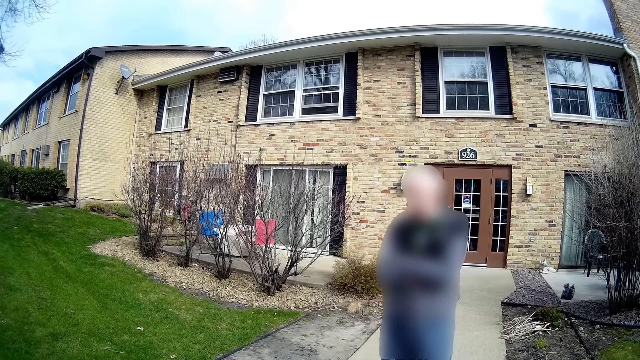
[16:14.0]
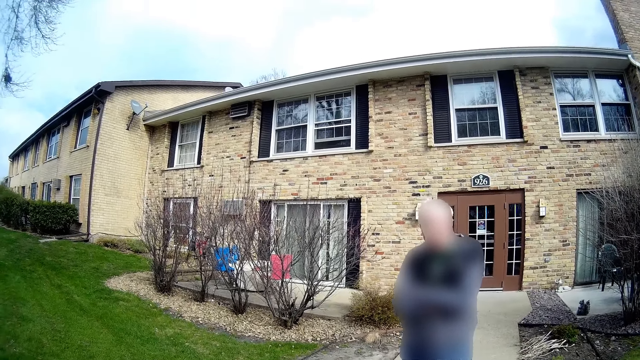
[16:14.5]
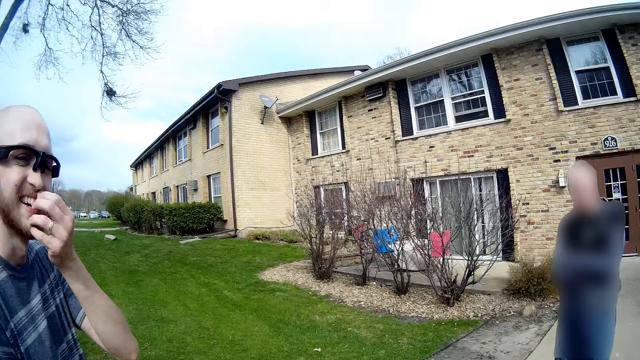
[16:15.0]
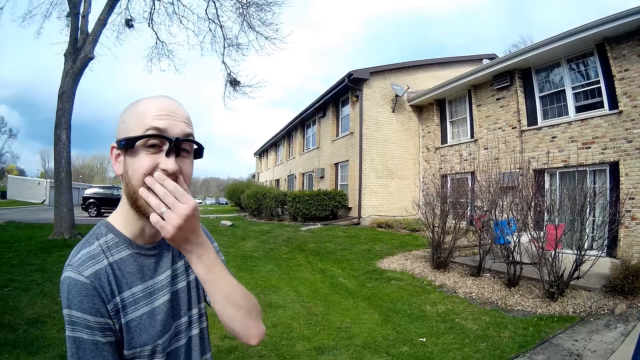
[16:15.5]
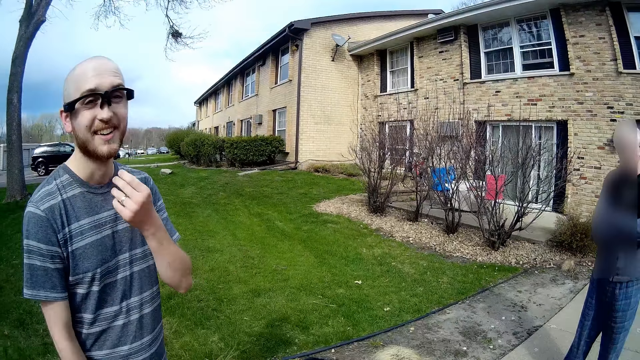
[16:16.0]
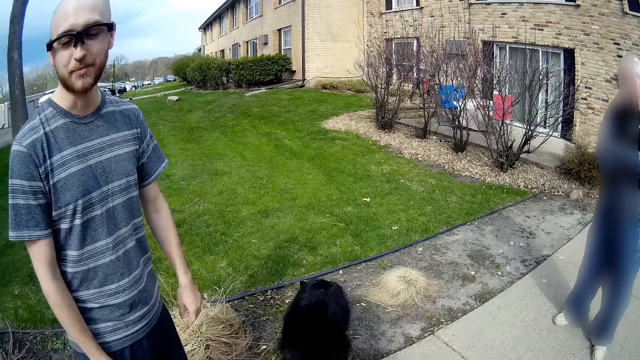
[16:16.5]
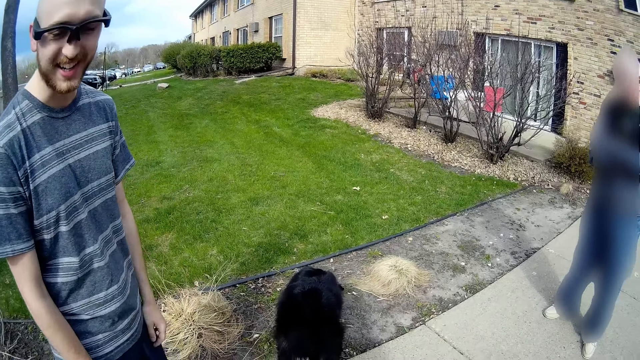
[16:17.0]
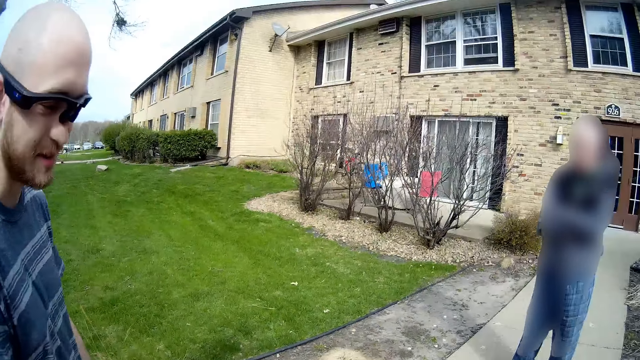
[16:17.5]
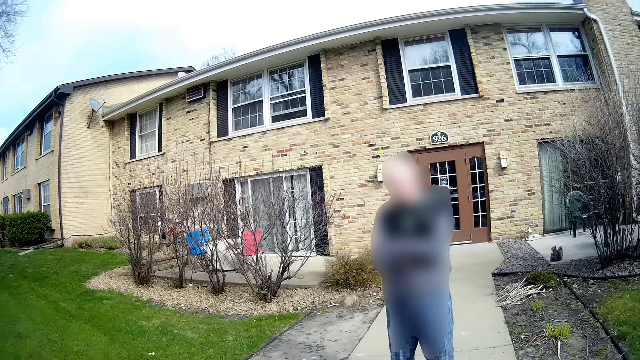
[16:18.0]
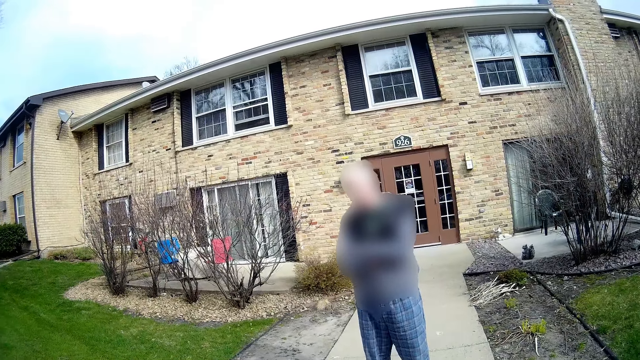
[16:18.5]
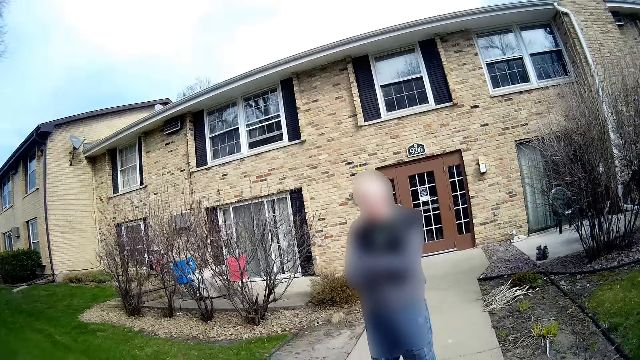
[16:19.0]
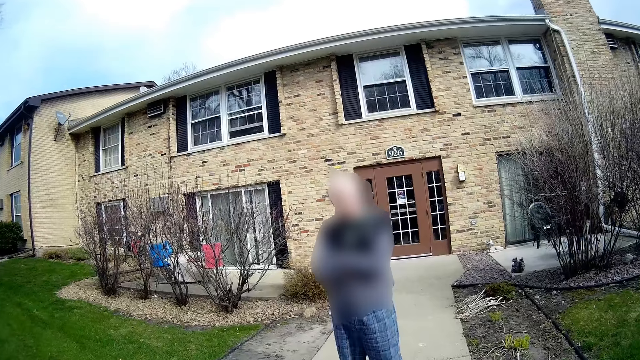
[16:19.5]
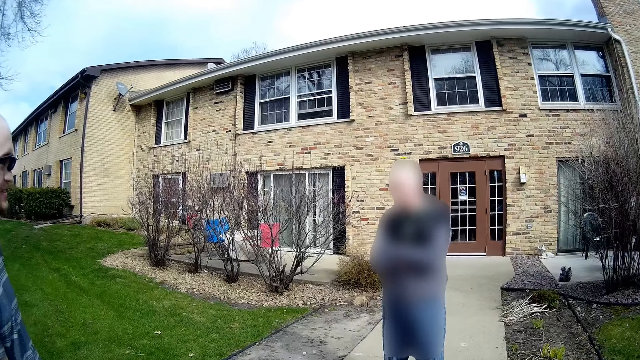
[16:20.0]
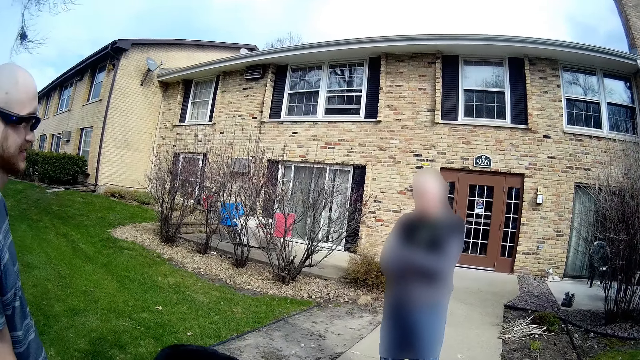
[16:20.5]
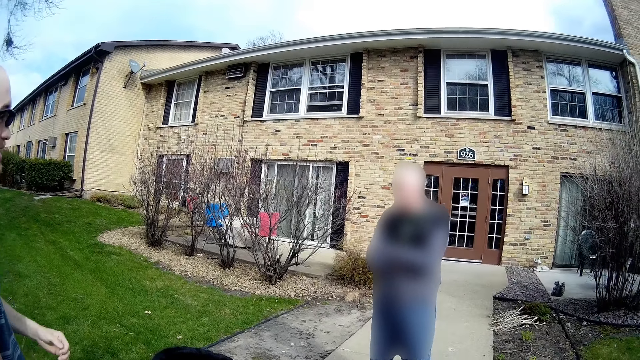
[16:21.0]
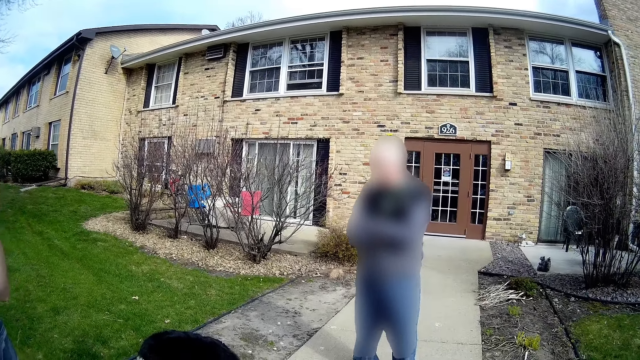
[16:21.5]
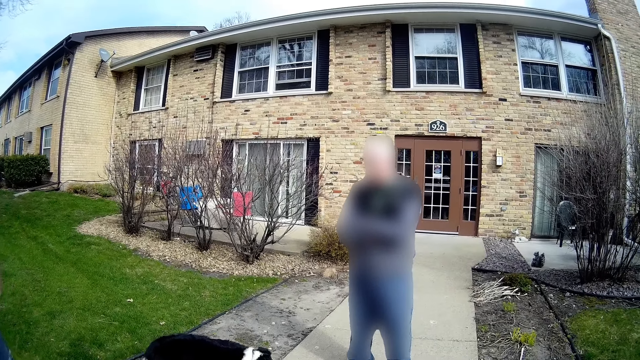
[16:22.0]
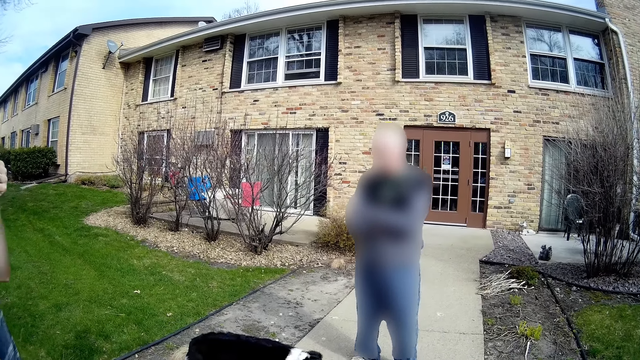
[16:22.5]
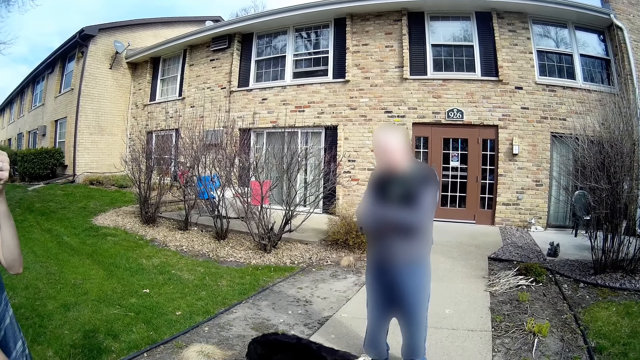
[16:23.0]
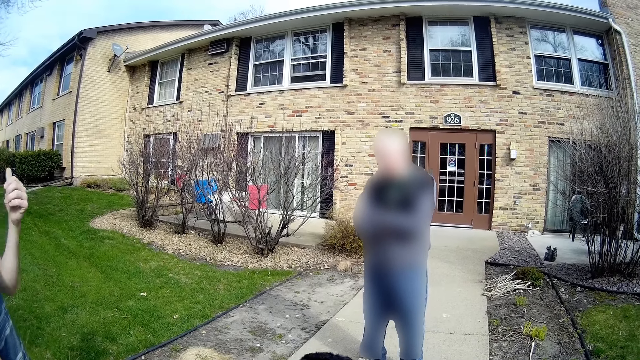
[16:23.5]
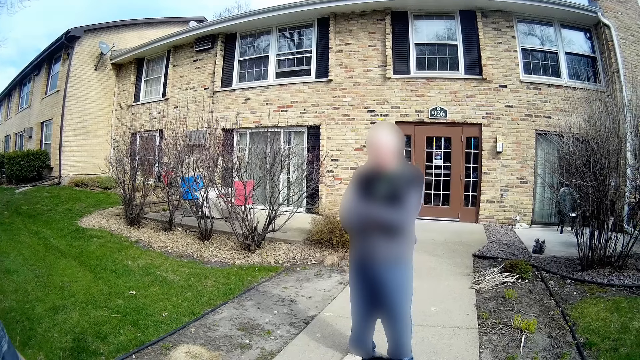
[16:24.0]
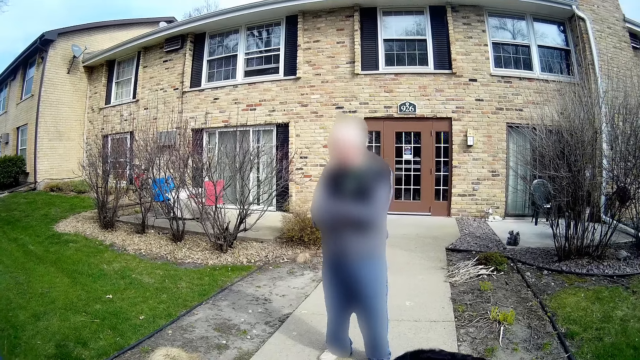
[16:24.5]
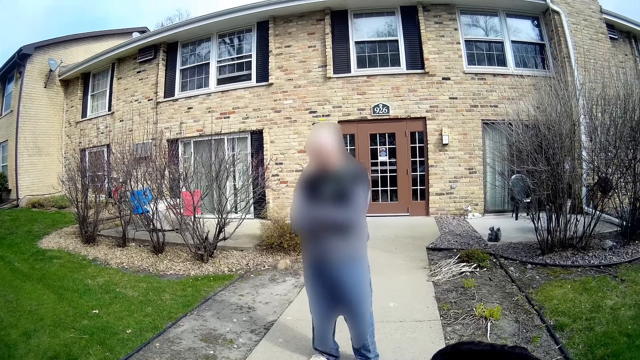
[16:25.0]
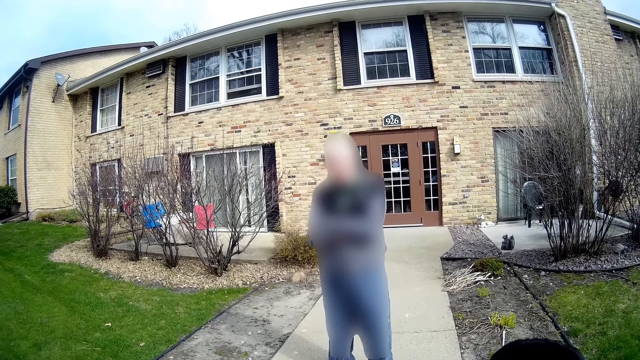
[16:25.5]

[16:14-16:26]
The camera wearer responds to the man. Another man responds to the camera wearer. The first man converses with the camera wearer.

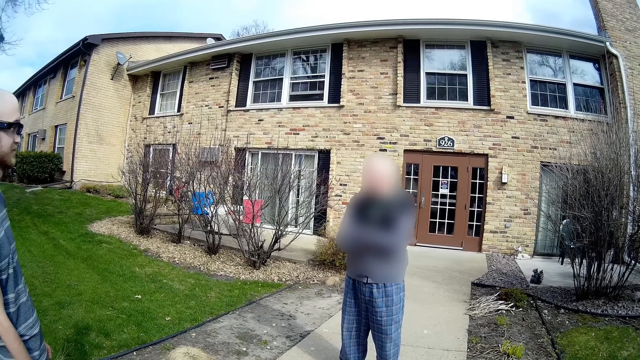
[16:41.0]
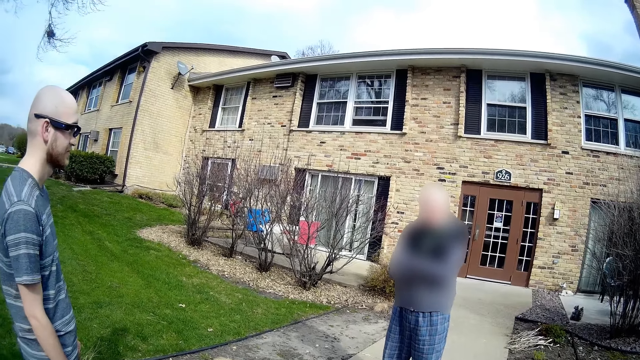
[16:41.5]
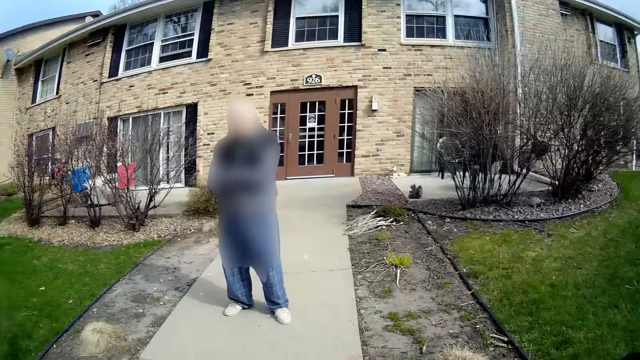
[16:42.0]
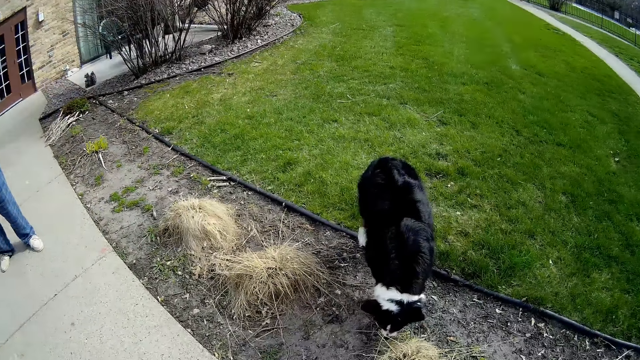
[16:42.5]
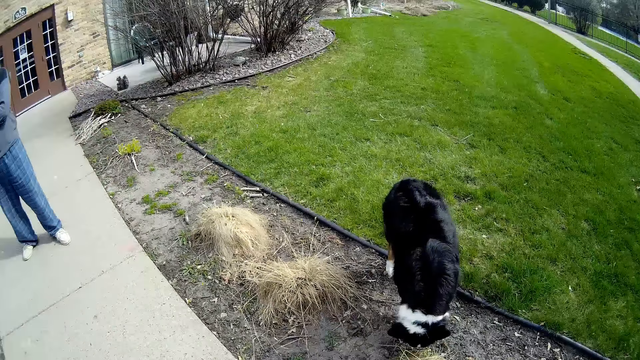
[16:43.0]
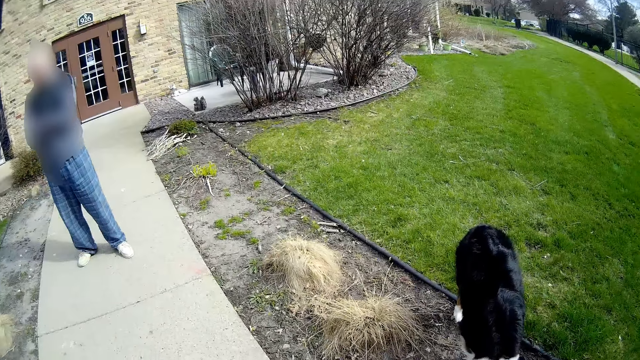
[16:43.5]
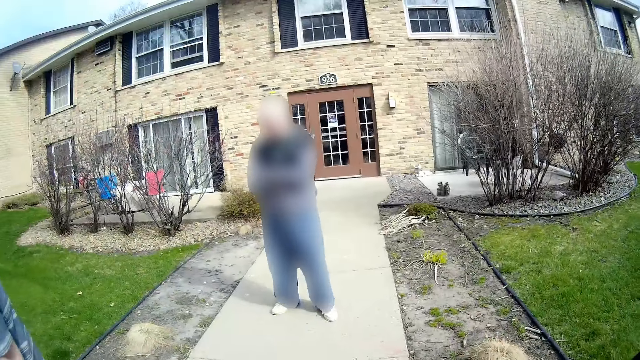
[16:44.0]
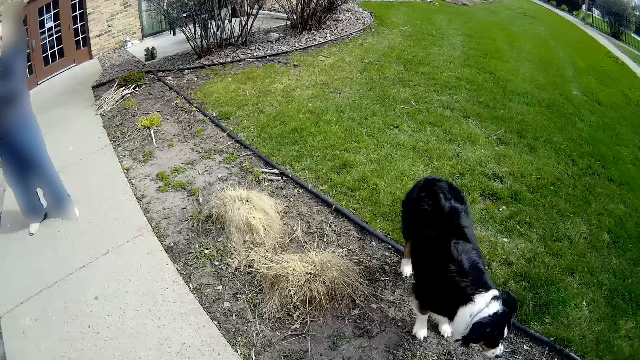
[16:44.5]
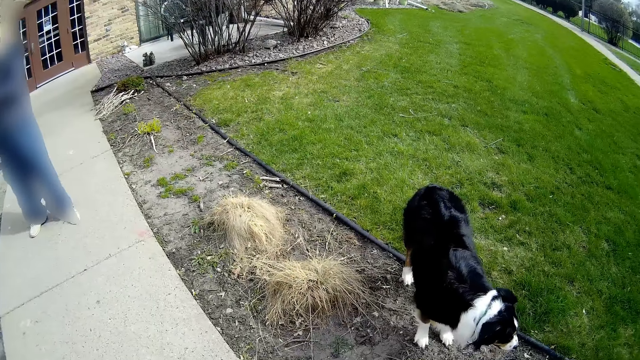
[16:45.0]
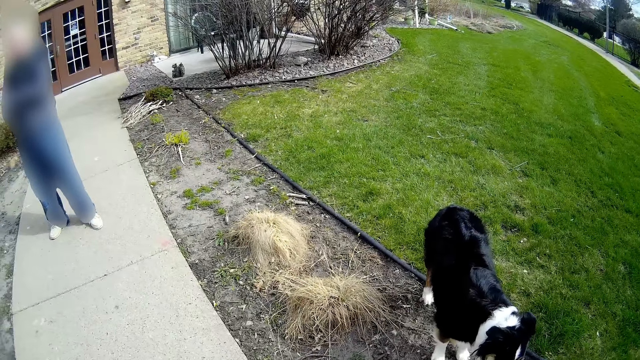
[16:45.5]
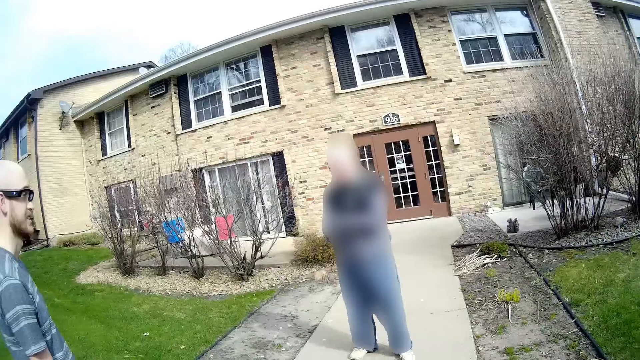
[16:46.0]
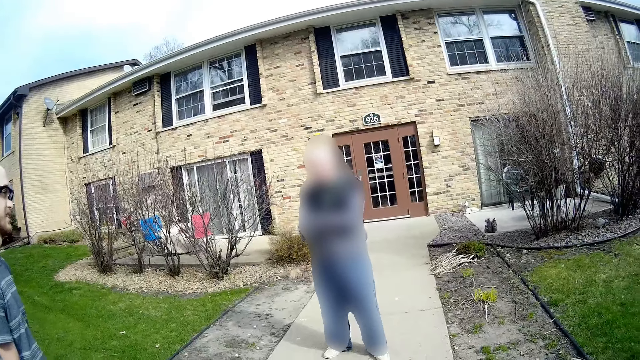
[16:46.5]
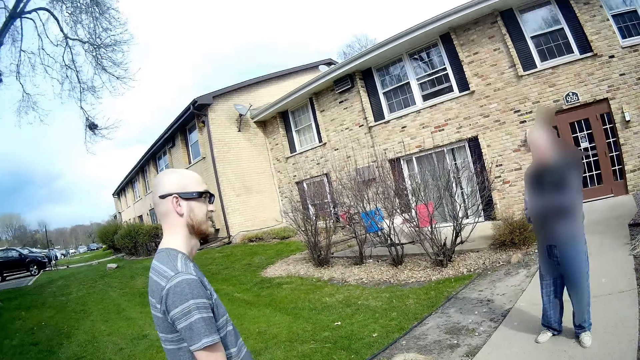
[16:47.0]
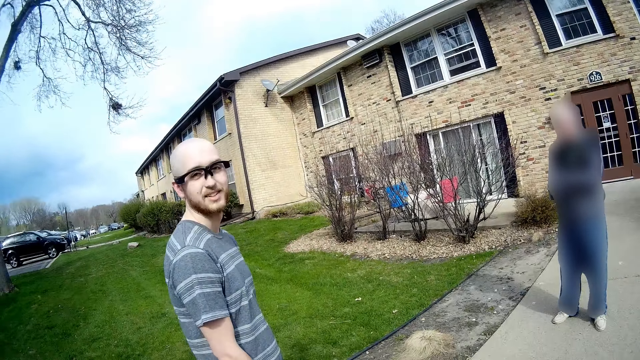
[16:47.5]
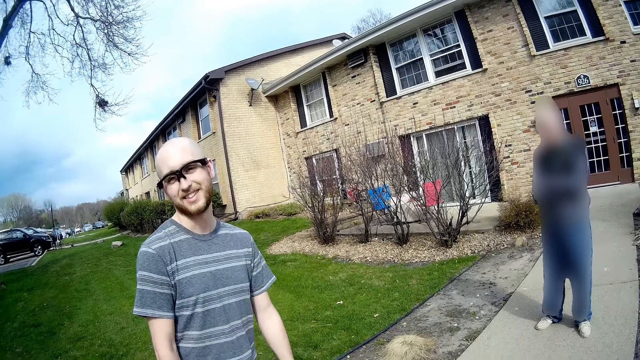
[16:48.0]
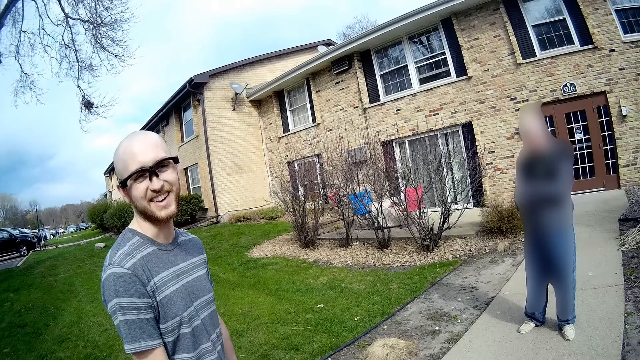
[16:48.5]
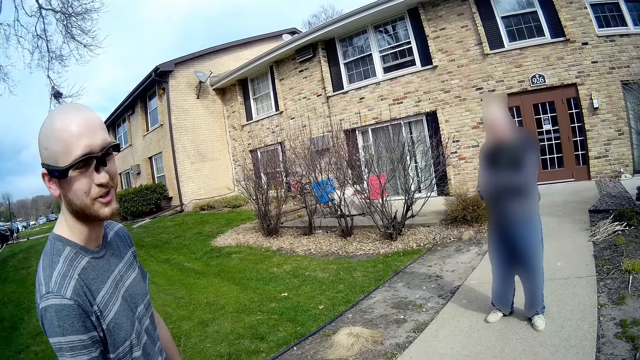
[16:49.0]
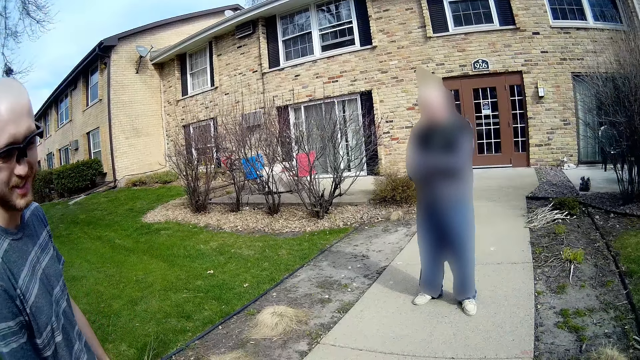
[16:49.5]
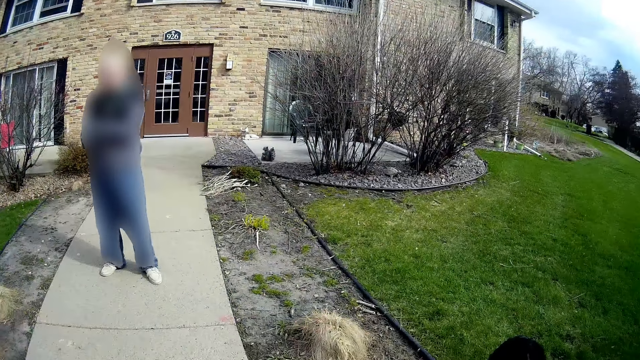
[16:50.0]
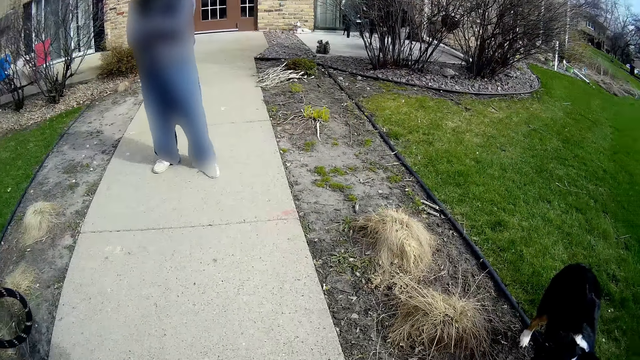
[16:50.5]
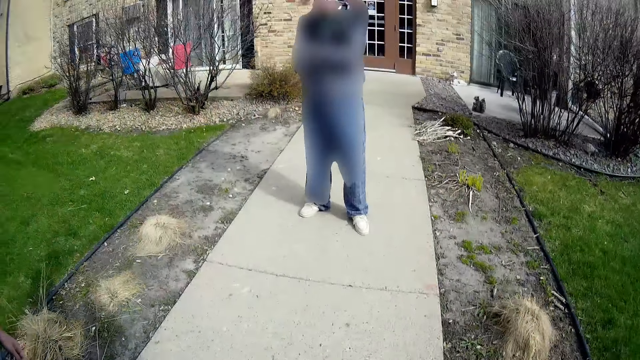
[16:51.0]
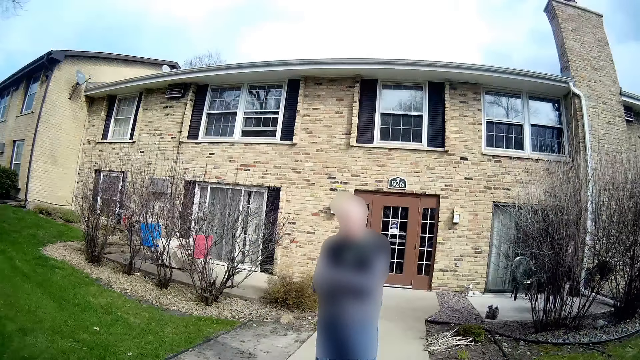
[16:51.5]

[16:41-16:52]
The dog searches the ground for food. The camera wearer converses with the man.
